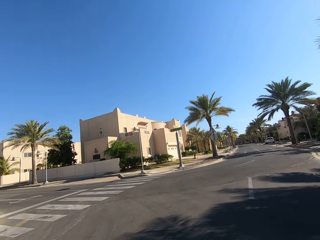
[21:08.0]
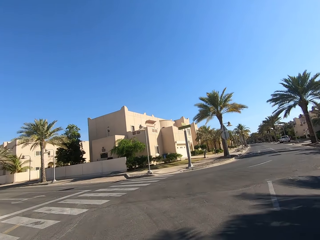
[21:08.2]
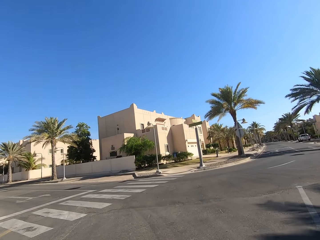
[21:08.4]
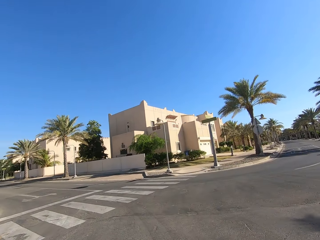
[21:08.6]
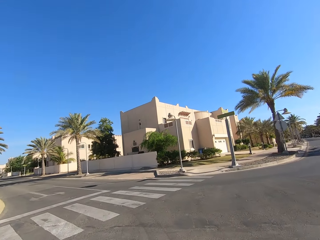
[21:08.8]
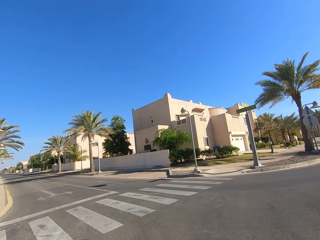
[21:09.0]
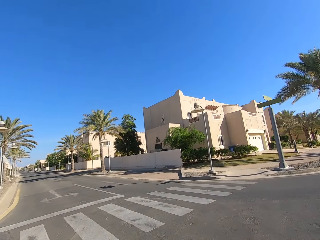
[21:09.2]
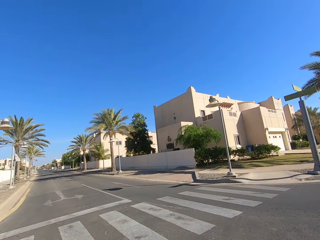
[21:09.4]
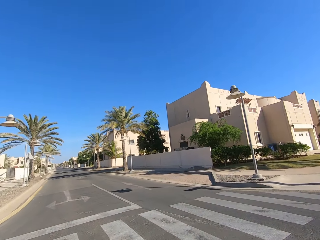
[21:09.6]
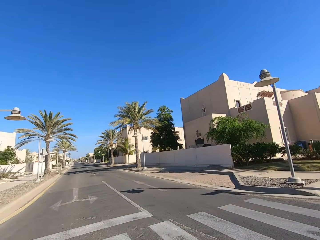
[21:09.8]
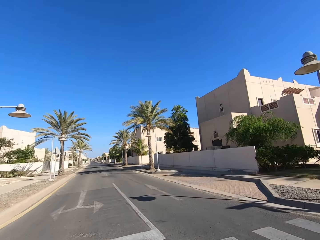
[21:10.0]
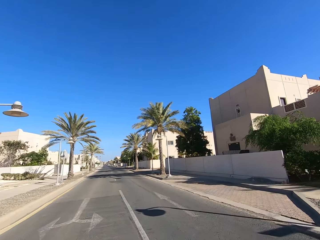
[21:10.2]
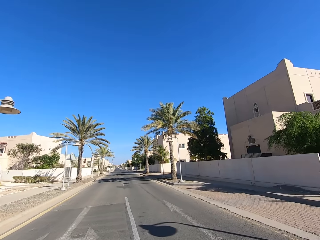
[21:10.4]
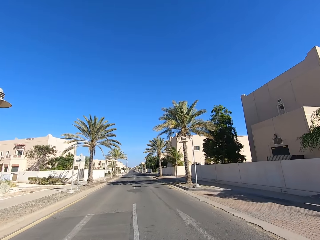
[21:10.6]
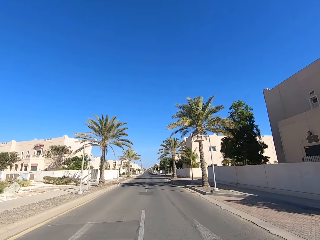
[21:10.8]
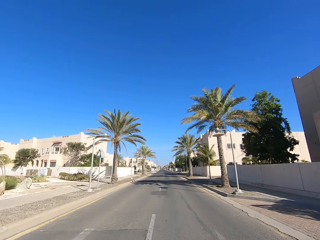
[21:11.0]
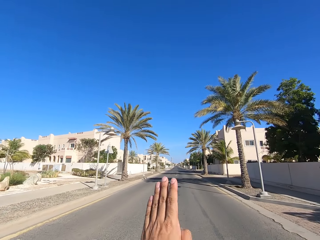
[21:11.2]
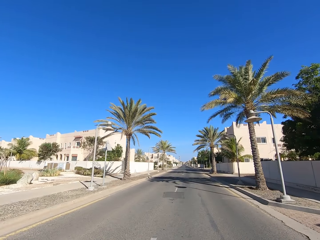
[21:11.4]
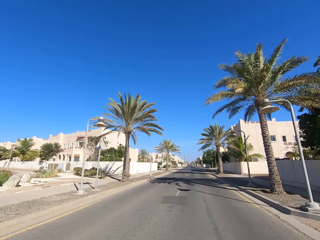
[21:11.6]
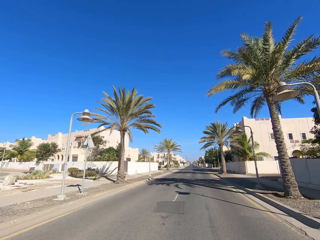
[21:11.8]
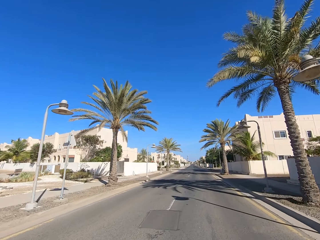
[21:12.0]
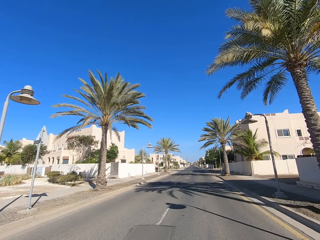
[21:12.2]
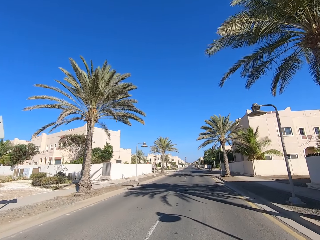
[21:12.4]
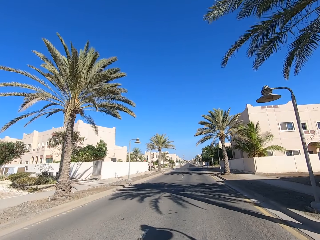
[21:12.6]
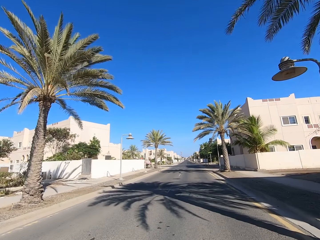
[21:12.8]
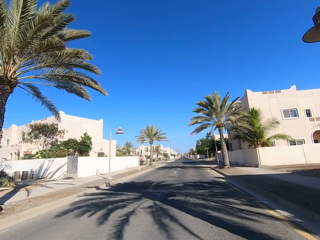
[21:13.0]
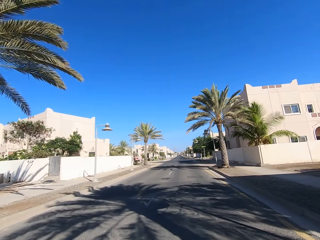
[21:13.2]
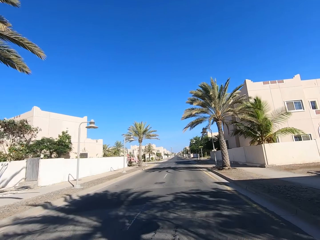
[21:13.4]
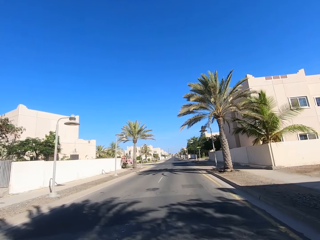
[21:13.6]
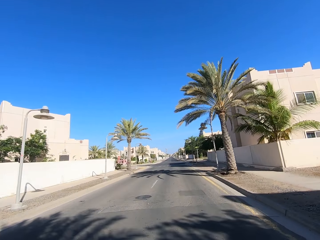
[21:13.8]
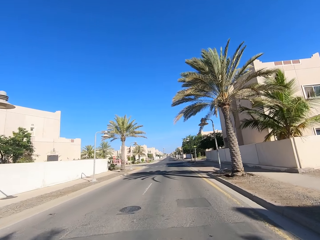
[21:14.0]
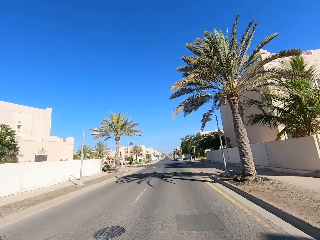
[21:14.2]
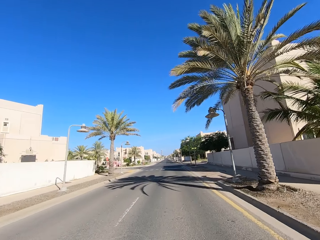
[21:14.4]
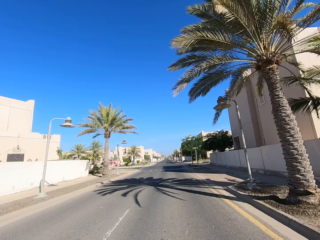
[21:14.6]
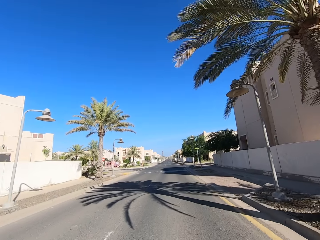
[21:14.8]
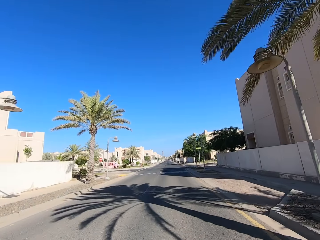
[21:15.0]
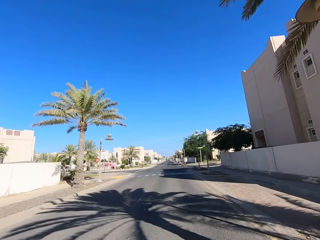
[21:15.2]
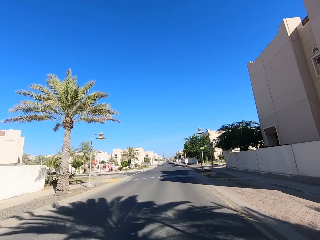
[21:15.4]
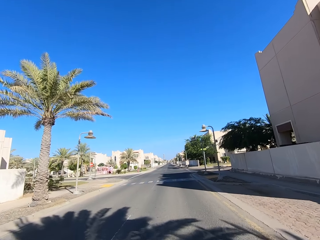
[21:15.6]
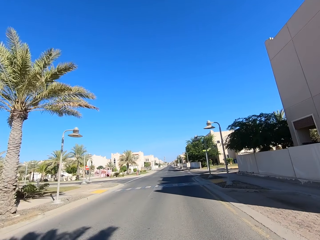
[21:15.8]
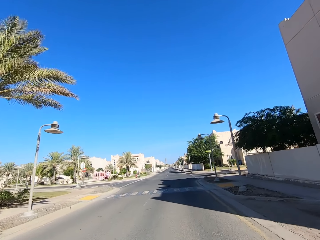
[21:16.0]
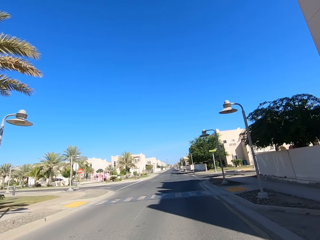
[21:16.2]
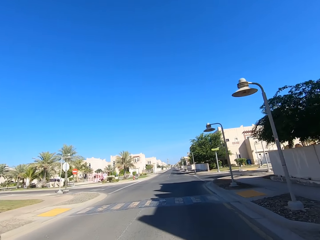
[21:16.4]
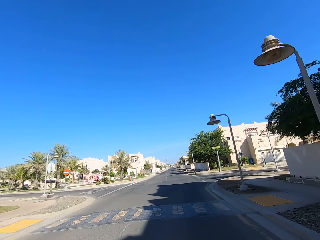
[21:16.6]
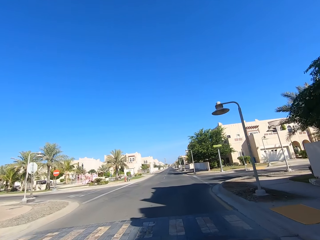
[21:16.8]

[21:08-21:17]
The camera wearer rides their motorcycle to the left. They lift the hand.

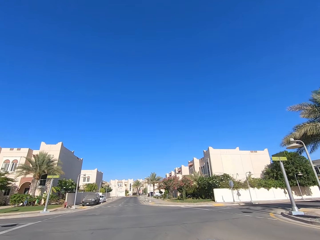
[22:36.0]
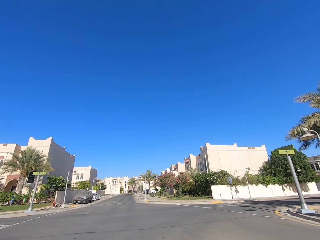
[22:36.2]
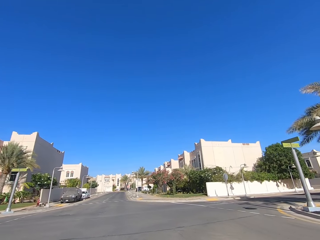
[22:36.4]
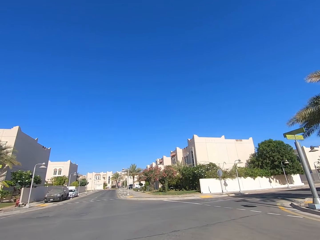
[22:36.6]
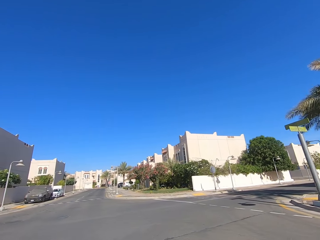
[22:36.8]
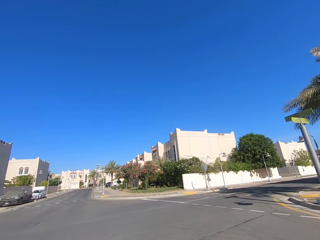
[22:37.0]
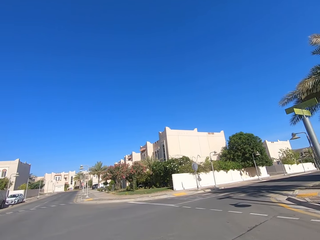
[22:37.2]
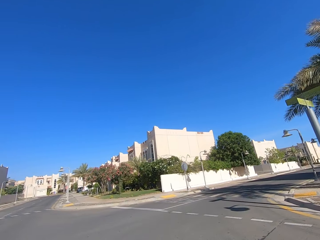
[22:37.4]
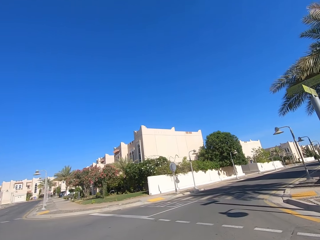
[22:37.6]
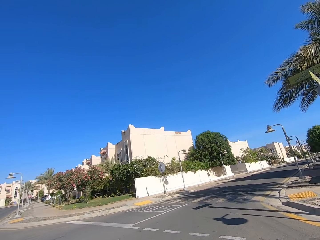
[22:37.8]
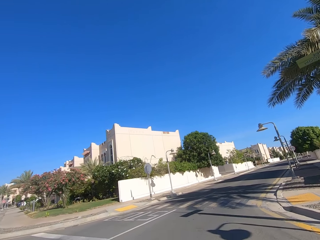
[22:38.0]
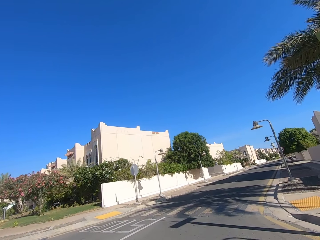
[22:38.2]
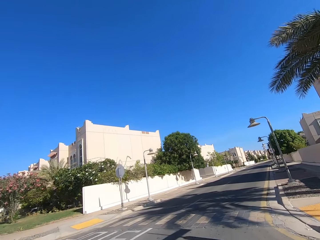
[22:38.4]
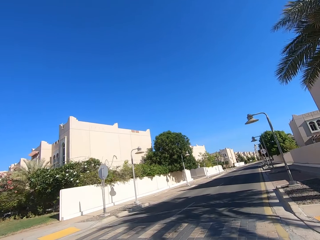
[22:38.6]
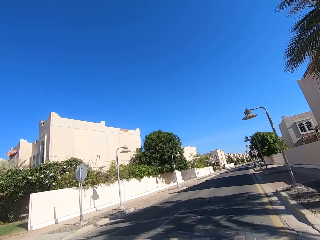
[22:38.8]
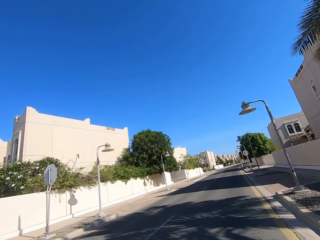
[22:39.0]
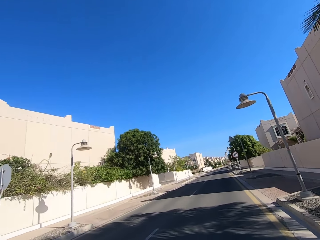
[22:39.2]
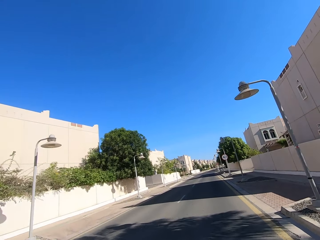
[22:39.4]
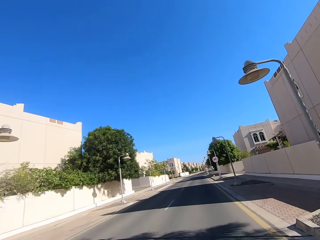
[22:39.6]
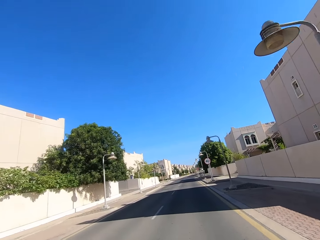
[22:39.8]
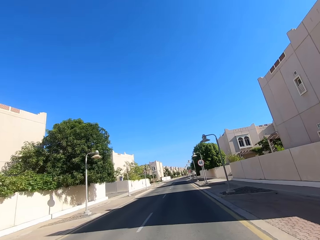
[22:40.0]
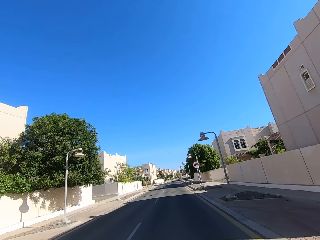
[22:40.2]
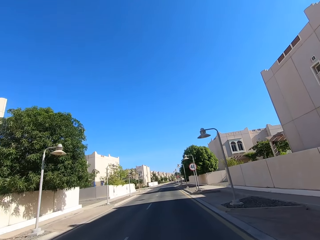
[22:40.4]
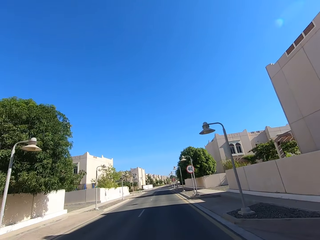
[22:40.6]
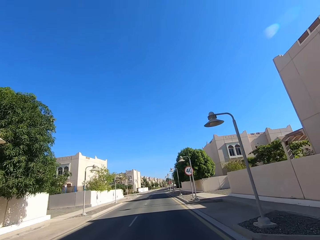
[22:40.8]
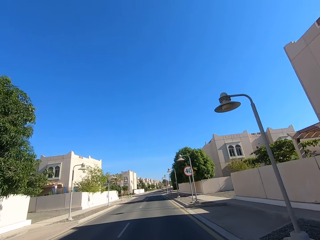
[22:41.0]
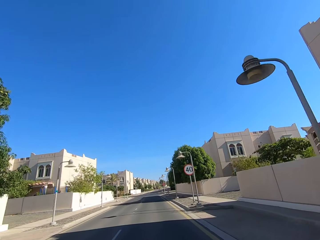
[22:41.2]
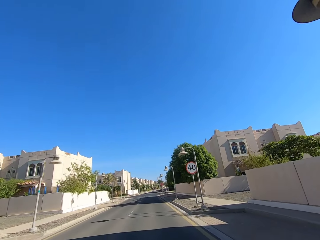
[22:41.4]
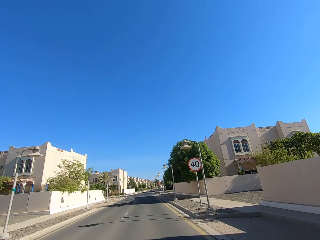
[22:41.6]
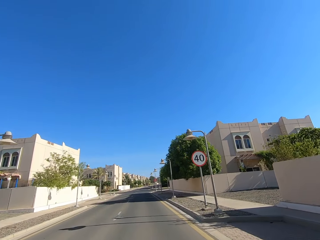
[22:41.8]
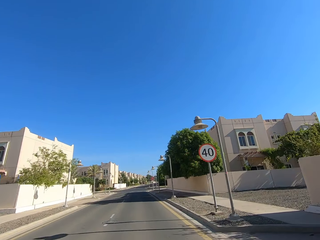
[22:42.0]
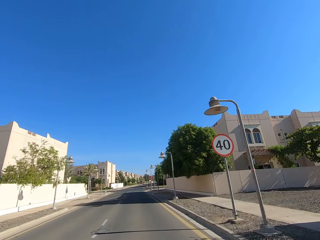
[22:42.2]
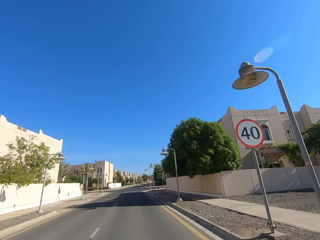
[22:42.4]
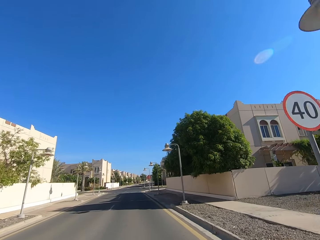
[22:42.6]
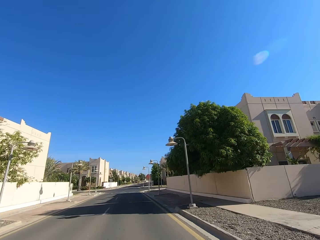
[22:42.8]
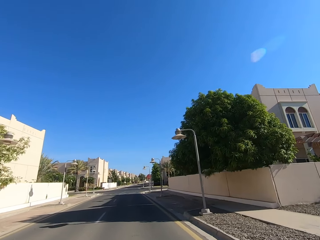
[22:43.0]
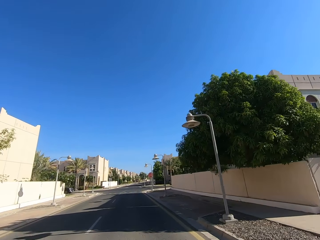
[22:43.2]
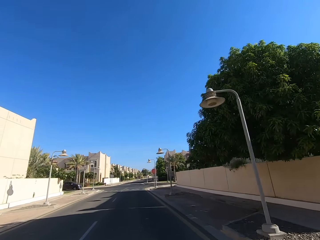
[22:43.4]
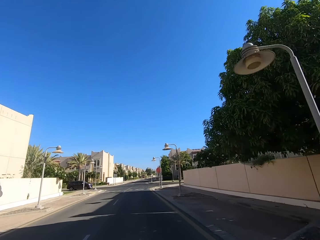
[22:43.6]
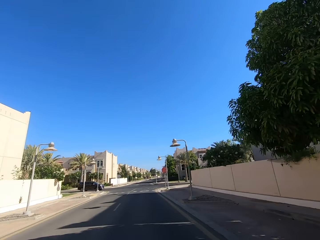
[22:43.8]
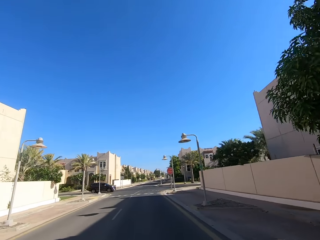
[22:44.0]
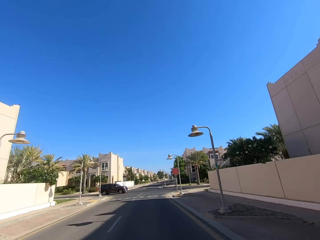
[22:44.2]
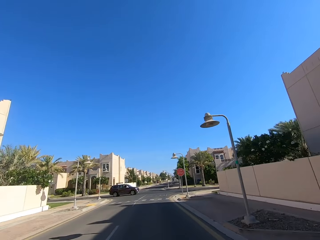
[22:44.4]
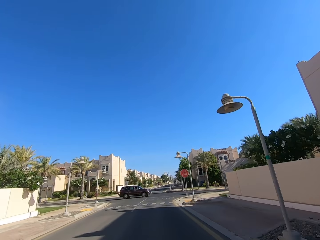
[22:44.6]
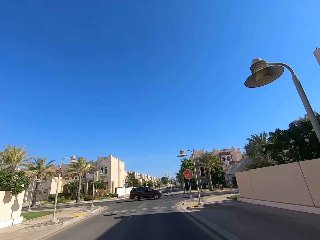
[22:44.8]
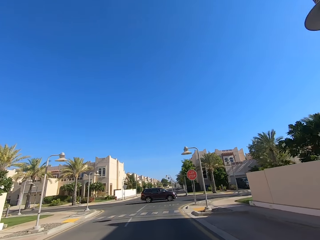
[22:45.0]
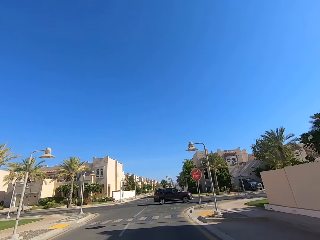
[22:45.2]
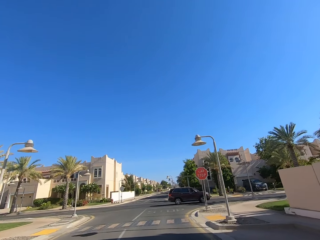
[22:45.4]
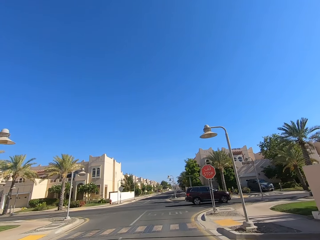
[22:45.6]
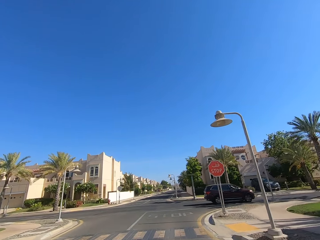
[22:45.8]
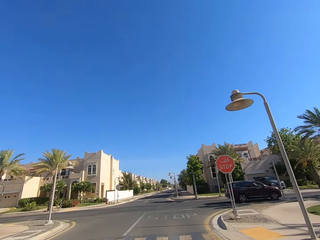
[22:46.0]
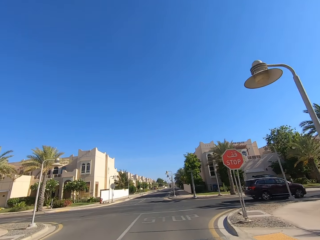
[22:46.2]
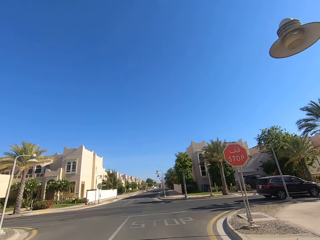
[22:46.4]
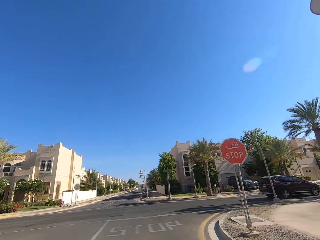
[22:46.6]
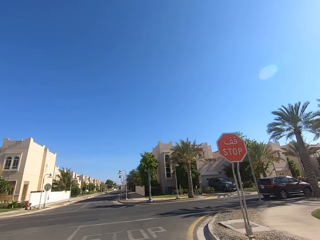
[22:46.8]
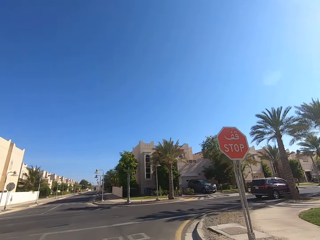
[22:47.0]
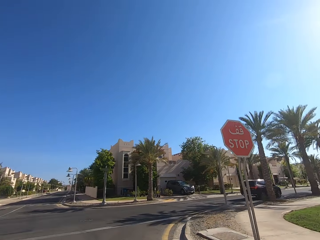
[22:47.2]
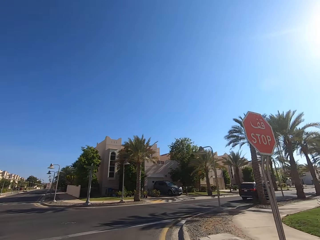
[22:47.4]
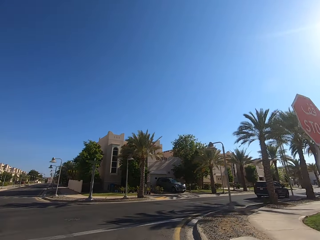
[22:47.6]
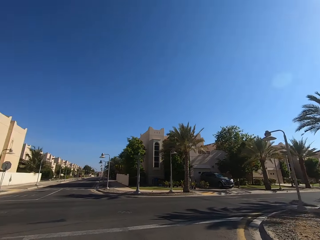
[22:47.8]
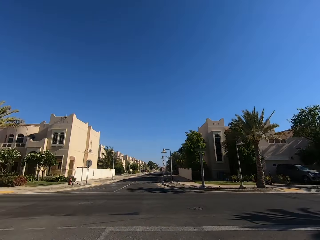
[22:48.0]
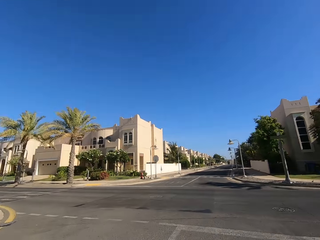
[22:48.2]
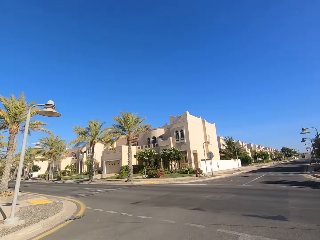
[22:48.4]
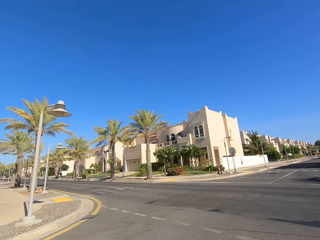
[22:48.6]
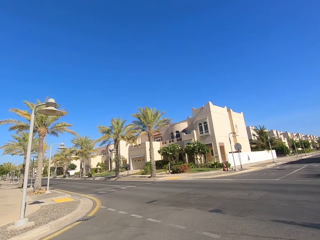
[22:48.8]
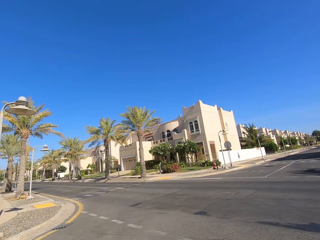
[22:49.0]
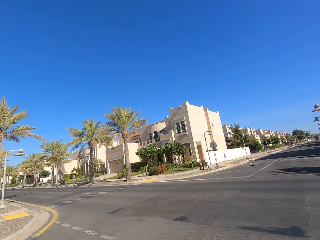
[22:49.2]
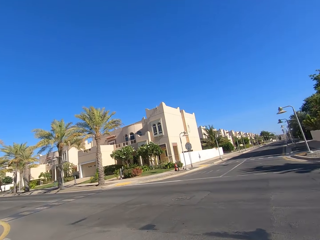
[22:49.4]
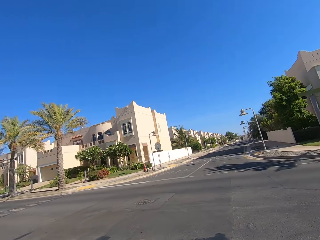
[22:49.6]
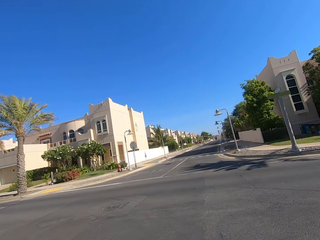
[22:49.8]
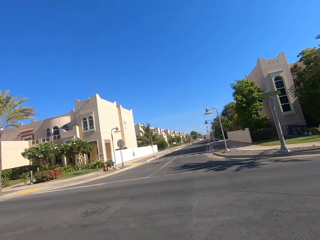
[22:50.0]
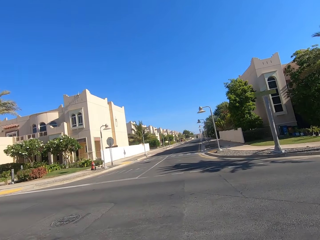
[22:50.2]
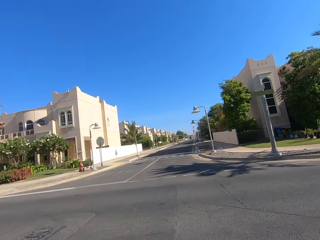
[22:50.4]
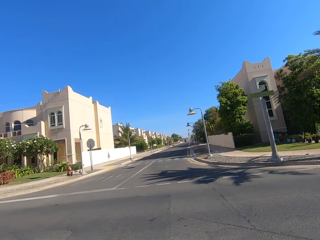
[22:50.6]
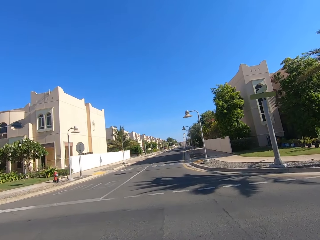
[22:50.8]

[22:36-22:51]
The camera wearer rides their motorcycle to the right. They look around.
